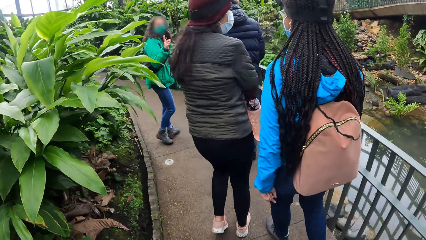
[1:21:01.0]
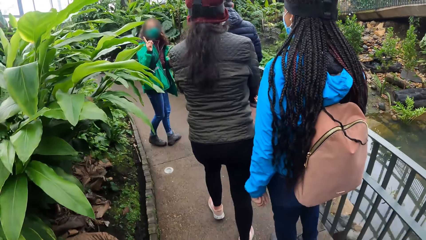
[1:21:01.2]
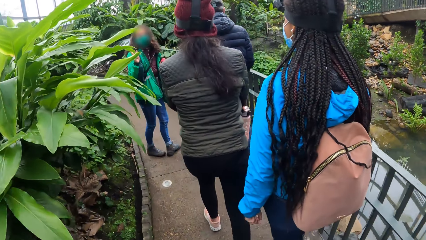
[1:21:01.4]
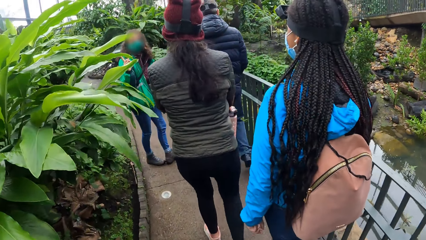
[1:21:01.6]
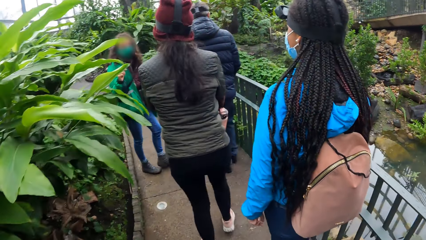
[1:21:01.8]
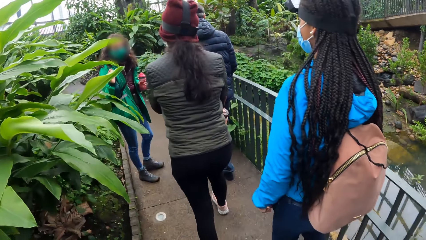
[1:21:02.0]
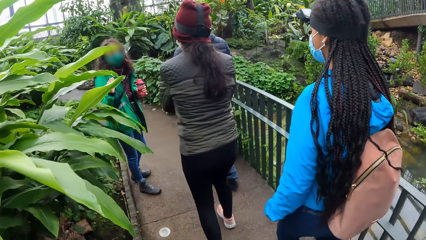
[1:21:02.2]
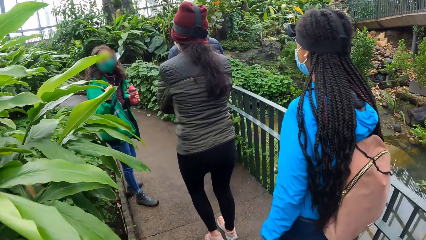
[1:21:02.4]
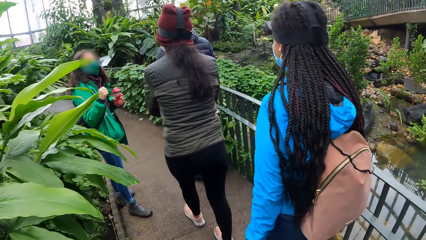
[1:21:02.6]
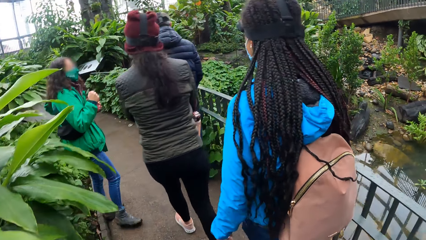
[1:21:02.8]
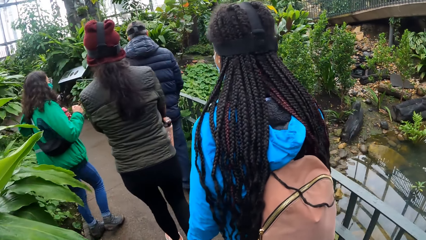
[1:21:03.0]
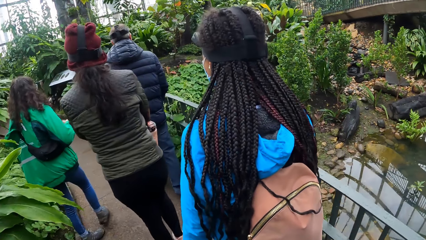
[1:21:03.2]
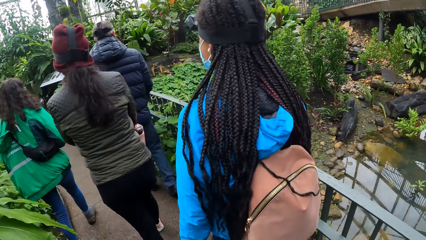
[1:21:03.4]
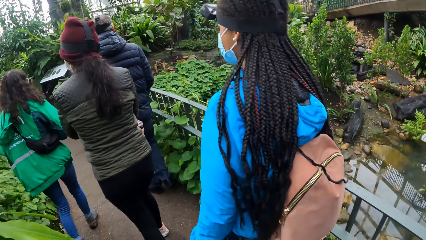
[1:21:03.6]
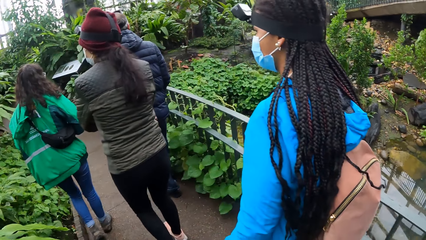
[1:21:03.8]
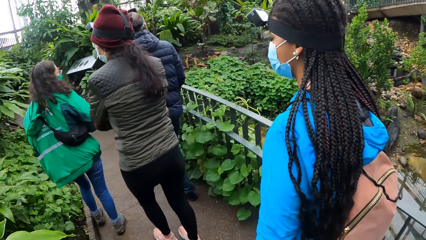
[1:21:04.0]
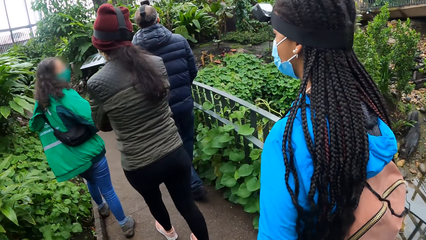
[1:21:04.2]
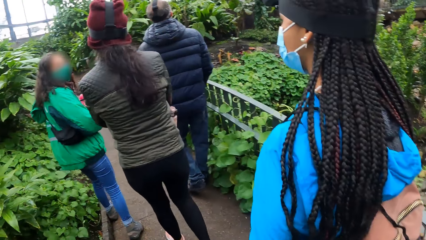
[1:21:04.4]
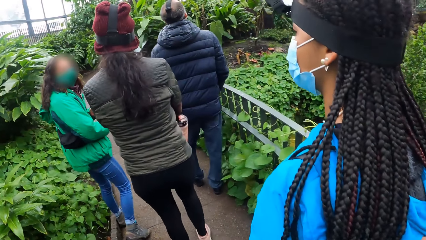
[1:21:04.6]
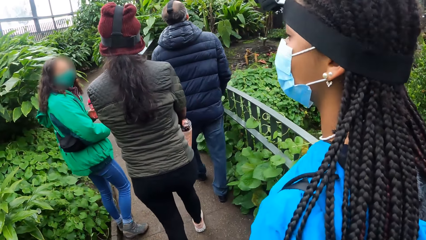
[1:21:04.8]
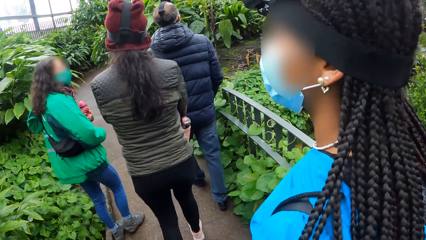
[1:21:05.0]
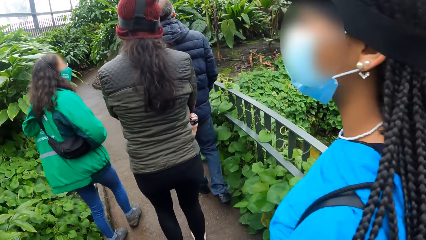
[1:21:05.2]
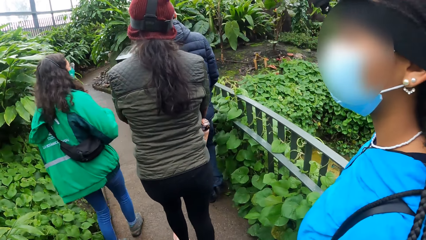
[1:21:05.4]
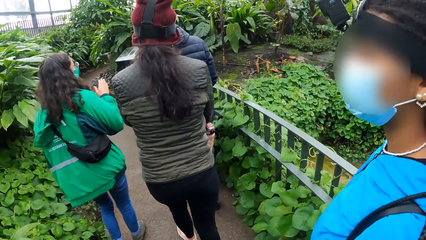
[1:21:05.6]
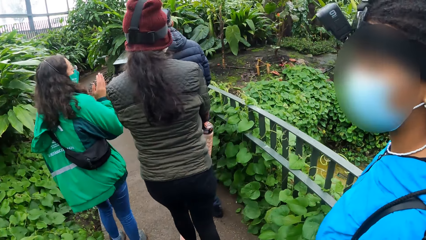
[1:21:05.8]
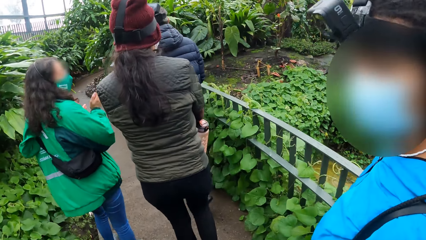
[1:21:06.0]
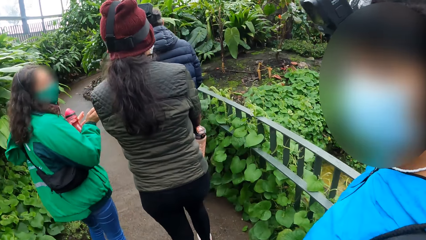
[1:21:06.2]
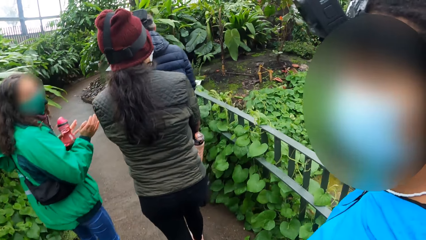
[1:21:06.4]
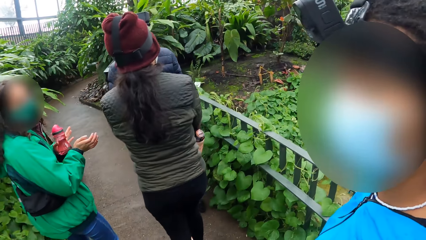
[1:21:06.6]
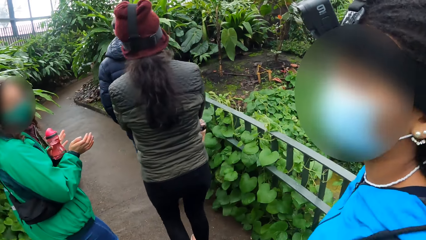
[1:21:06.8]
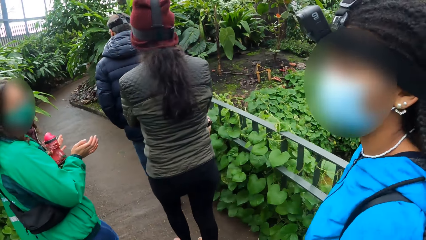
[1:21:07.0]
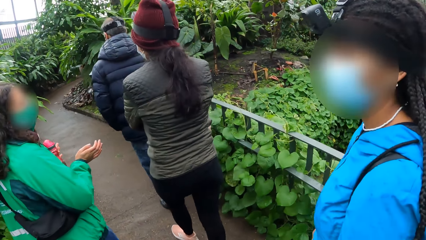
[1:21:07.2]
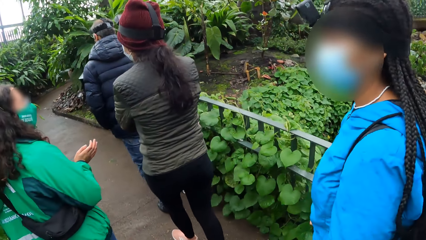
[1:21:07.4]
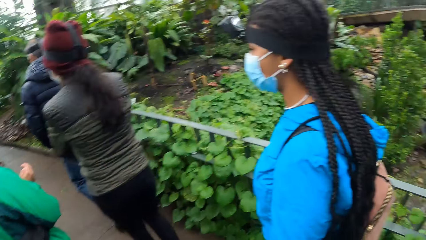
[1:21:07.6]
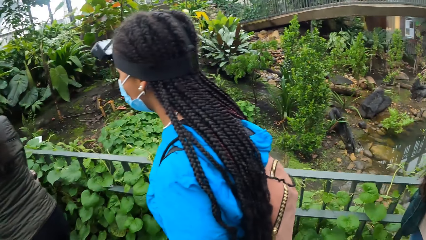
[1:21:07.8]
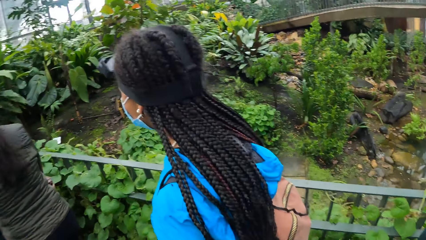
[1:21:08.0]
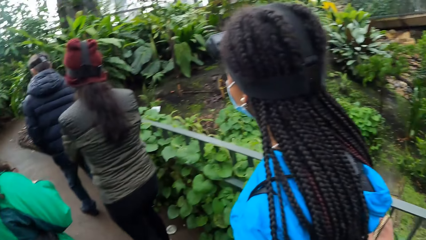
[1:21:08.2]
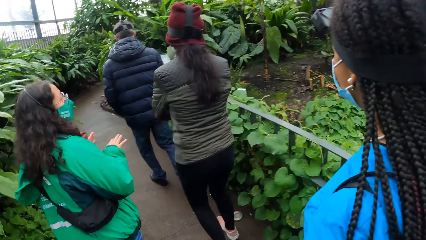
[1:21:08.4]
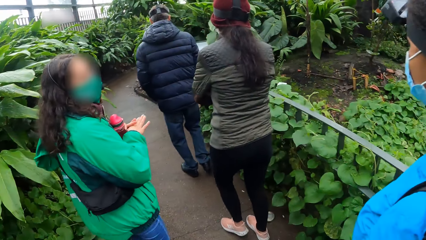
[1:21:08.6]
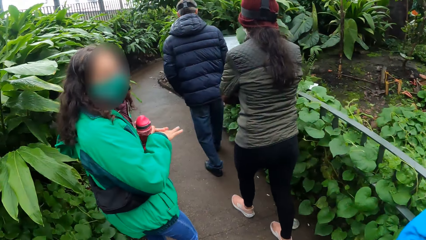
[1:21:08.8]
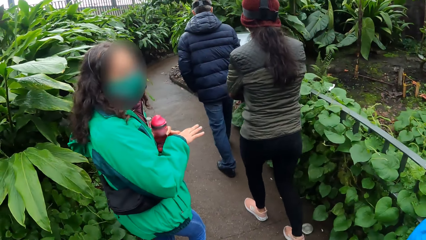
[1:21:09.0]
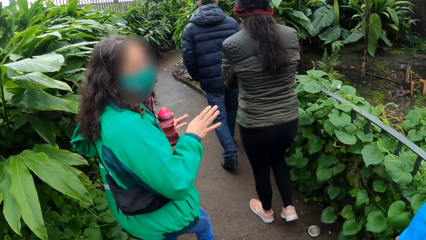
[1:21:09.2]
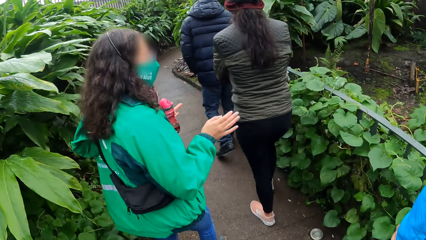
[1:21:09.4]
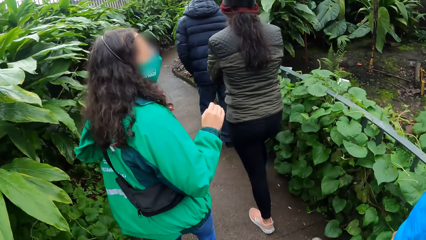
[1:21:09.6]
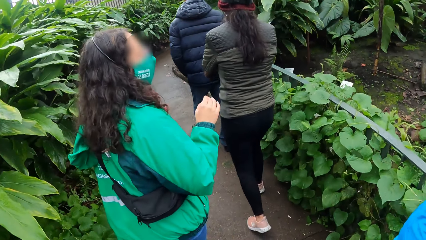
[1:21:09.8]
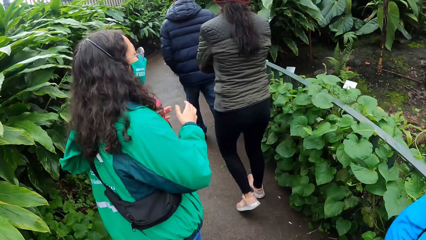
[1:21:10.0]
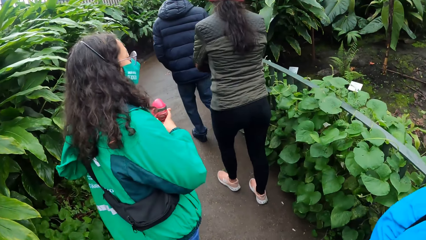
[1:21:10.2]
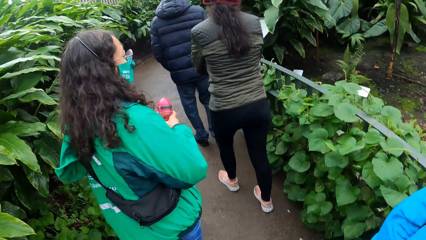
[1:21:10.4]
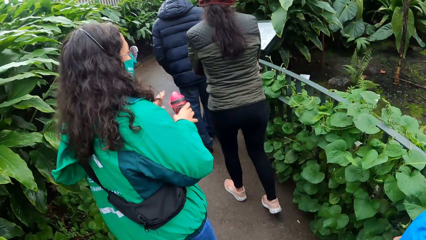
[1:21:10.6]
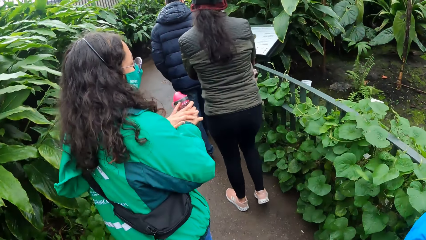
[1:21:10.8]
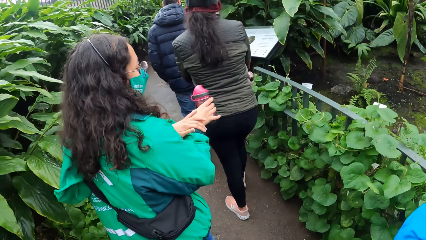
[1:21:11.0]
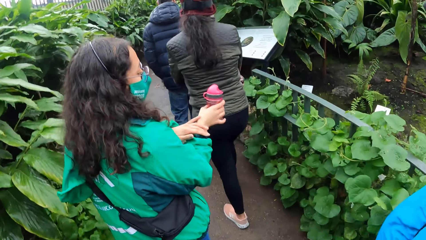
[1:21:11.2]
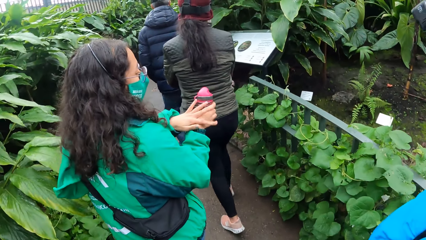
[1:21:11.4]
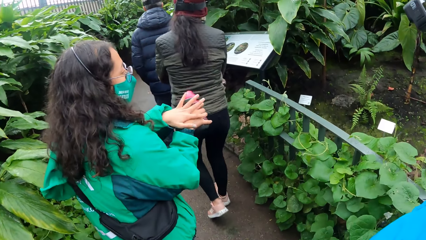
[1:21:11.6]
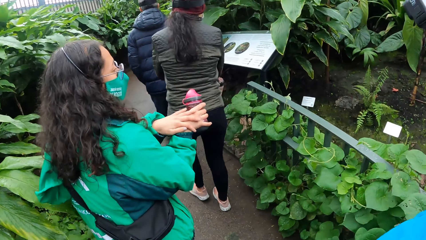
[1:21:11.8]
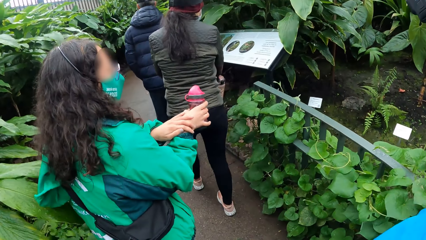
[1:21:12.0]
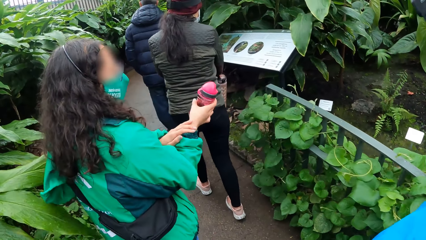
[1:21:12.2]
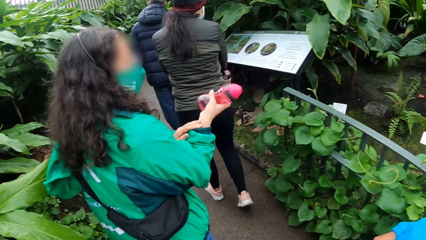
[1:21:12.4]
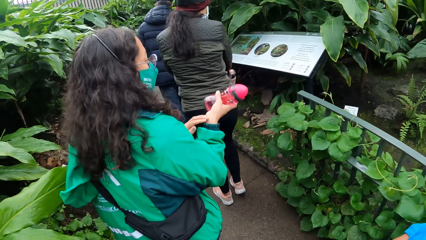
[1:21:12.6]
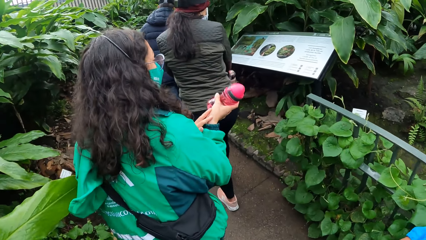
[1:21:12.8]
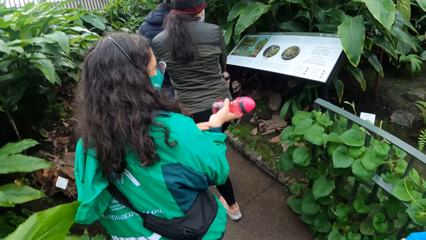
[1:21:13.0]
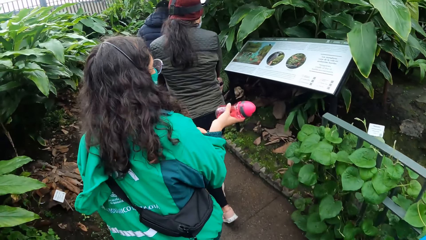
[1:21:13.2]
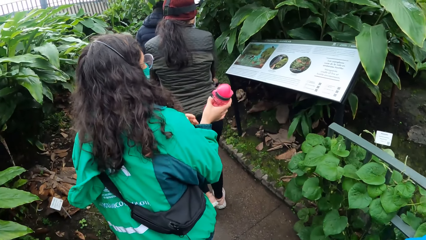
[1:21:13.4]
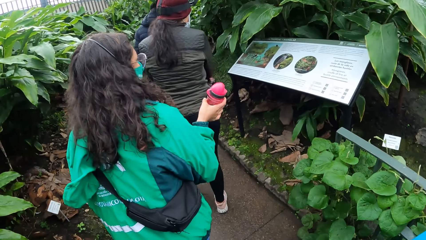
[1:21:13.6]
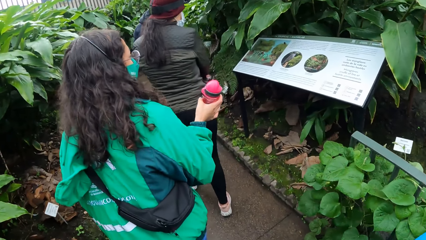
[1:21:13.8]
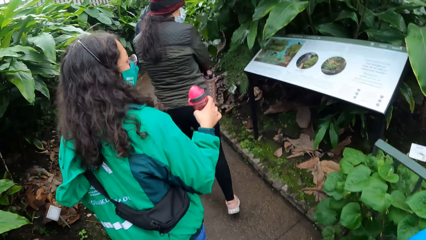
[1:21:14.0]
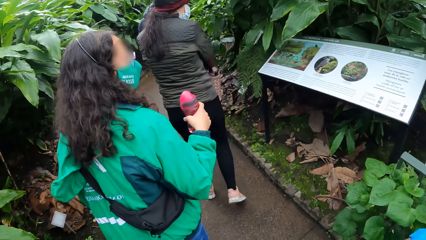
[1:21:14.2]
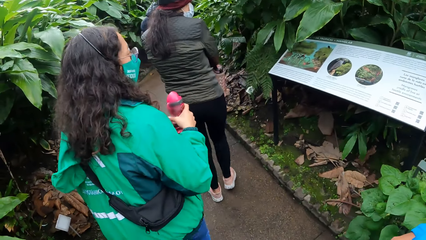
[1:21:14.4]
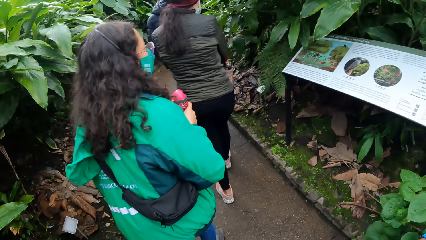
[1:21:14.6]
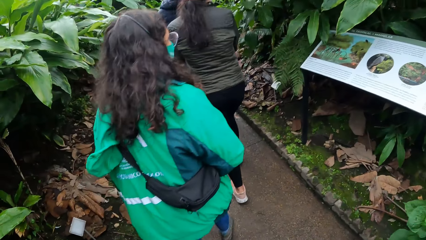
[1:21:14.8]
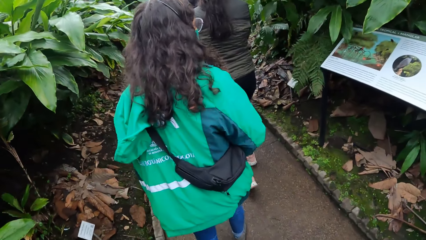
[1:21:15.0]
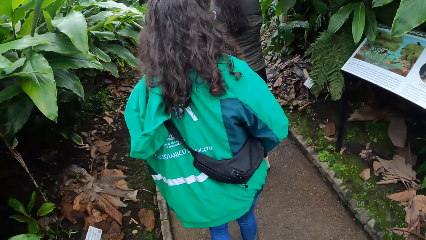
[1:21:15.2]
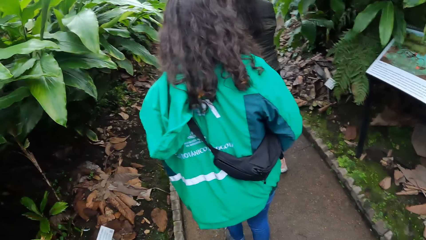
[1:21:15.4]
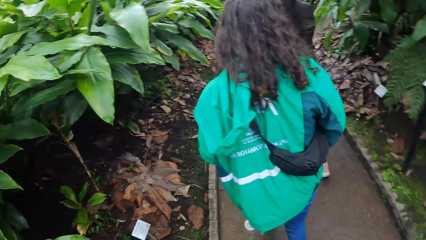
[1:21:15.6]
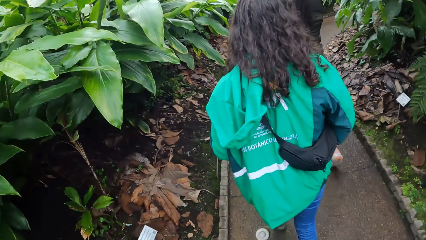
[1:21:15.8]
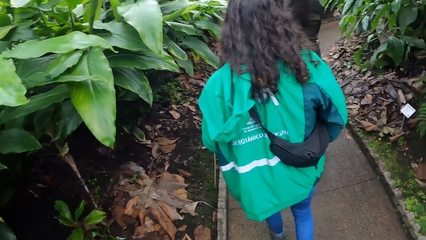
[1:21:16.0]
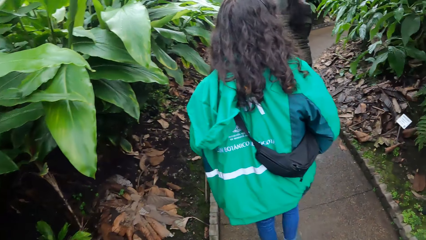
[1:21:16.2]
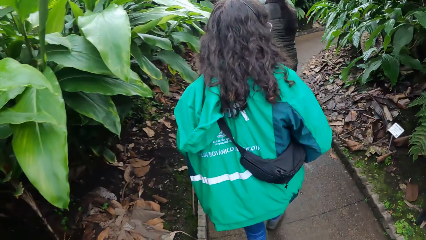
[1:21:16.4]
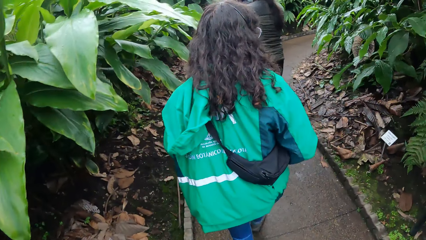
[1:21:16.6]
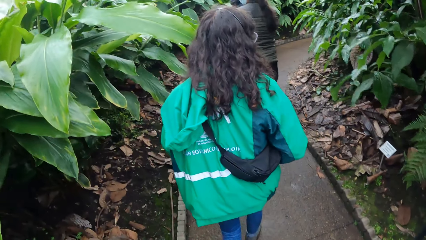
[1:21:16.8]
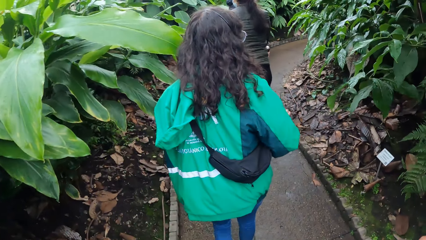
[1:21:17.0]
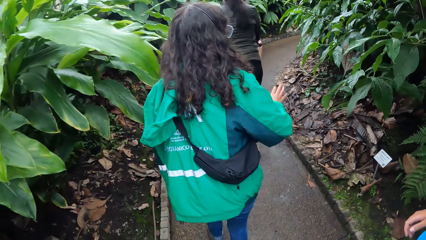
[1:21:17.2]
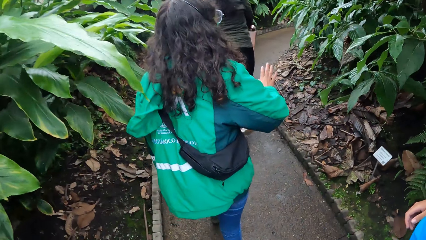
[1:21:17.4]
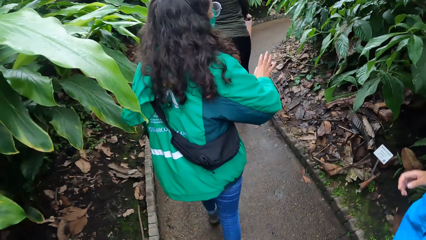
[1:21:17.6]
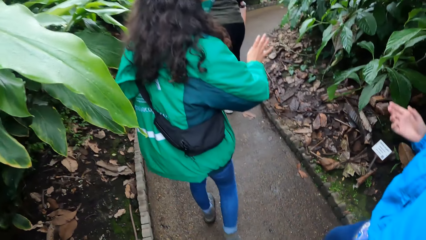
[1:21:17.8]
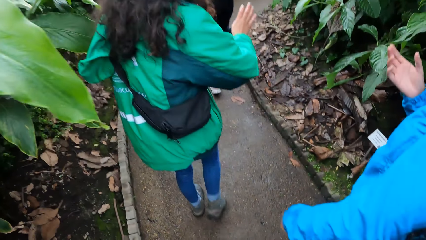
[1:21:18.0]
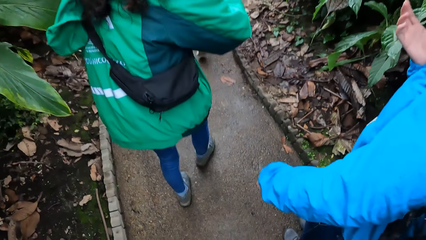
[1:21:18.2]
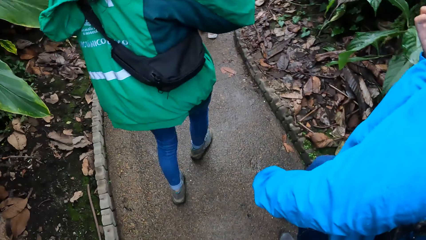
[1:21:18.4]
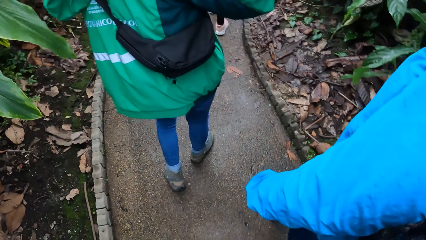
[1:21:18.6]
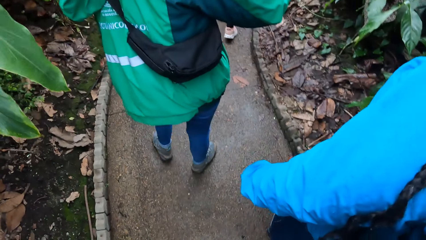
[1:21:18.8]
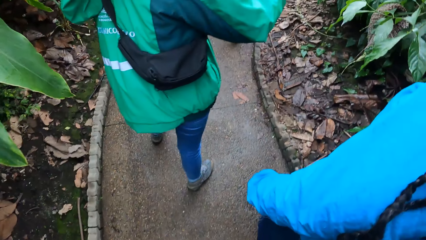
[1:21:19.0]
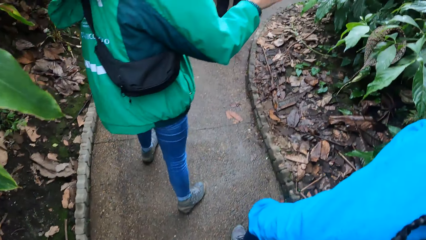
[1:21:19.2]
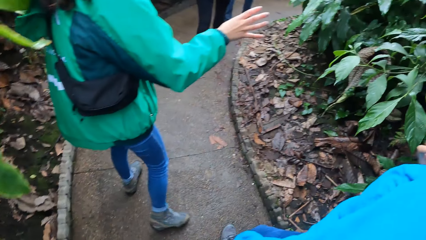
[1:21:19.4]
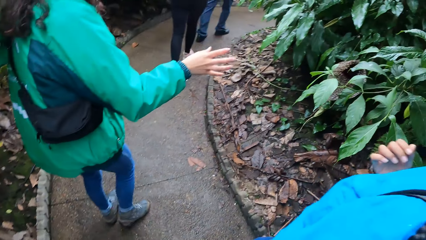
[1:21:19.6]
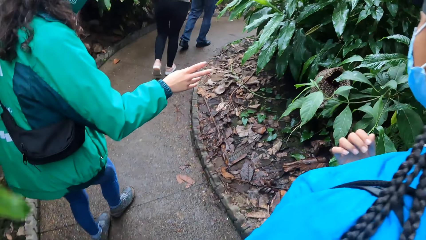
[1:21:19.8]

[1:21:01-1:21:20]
A woman converses with the team. The camera wearer looks around the house. They walk around. The woman converses with the camera wearer.
